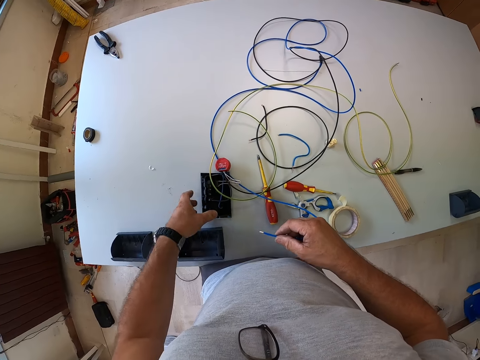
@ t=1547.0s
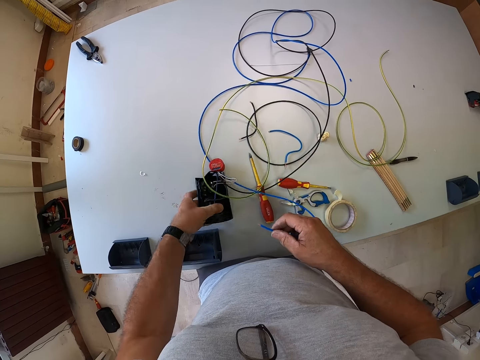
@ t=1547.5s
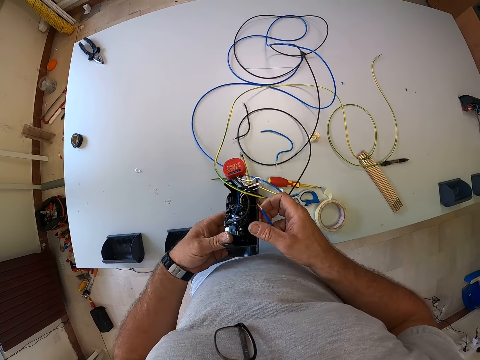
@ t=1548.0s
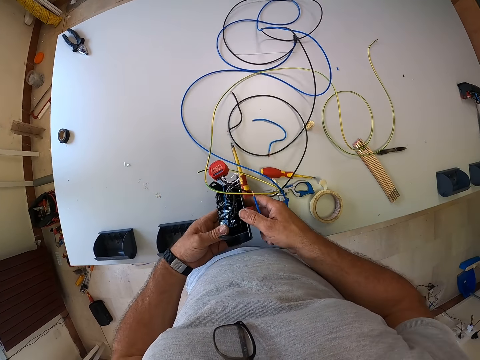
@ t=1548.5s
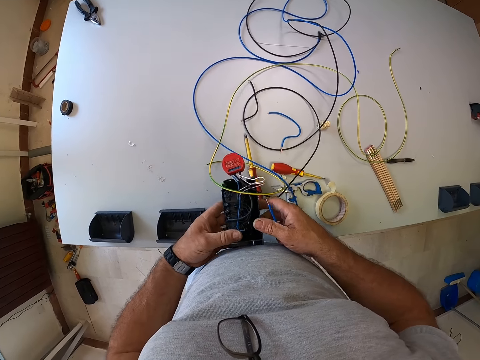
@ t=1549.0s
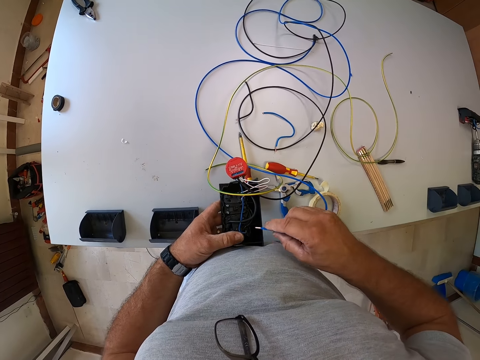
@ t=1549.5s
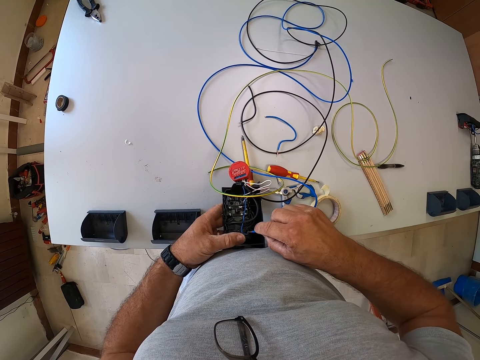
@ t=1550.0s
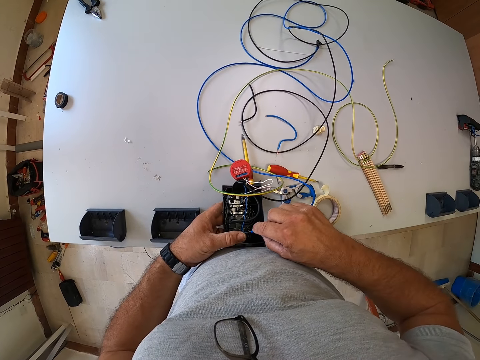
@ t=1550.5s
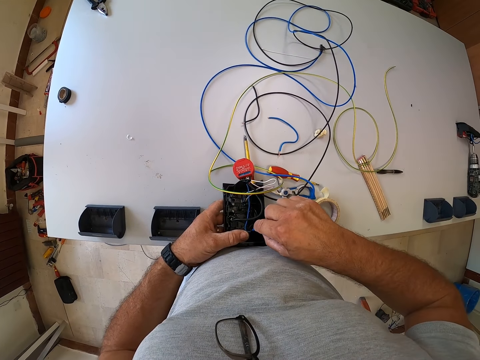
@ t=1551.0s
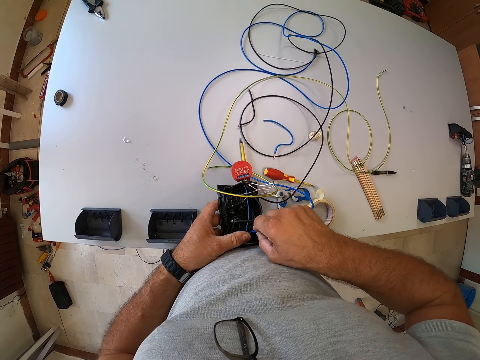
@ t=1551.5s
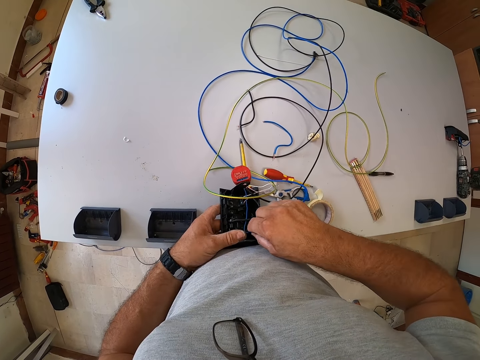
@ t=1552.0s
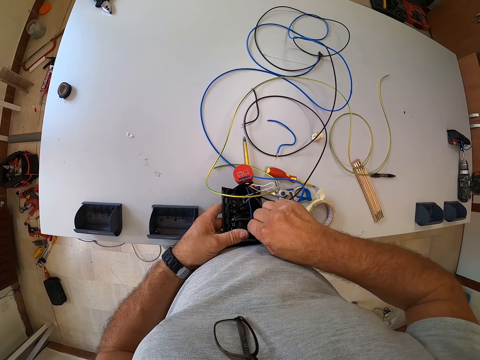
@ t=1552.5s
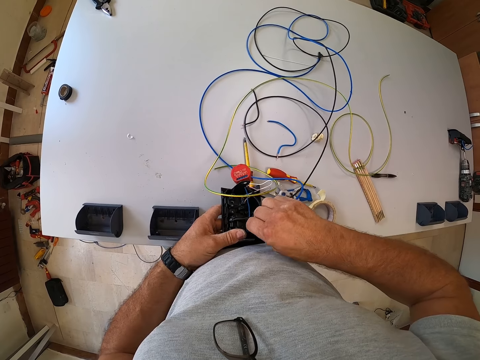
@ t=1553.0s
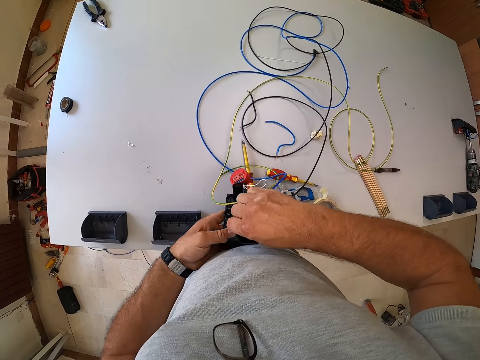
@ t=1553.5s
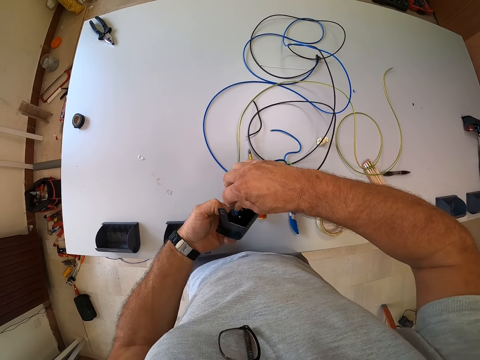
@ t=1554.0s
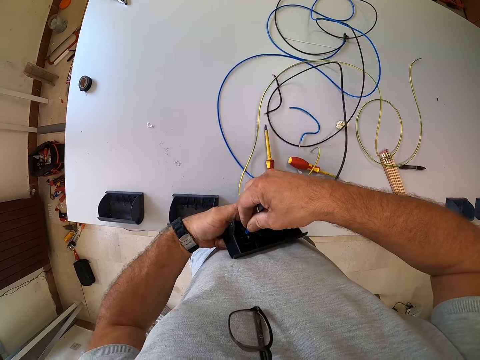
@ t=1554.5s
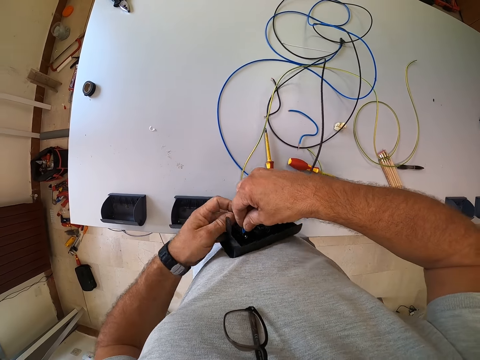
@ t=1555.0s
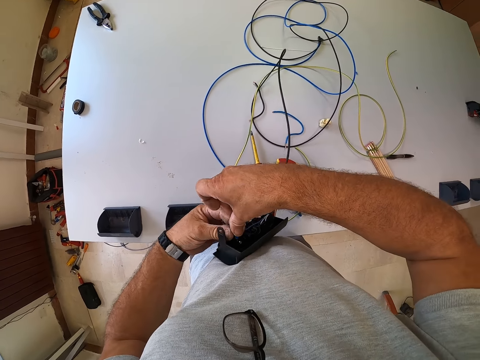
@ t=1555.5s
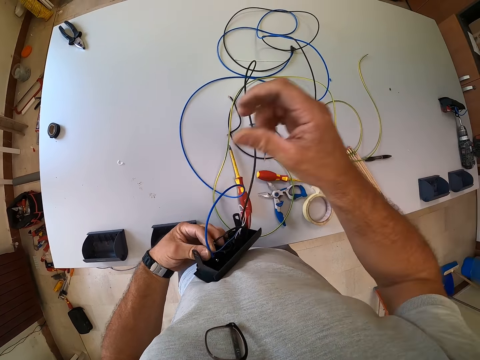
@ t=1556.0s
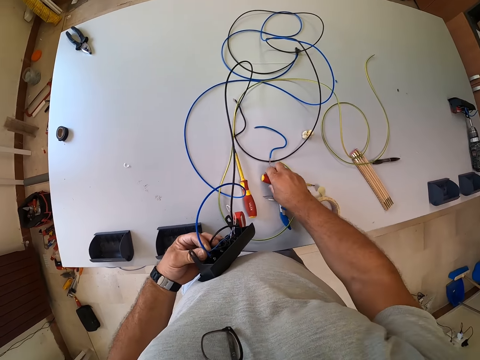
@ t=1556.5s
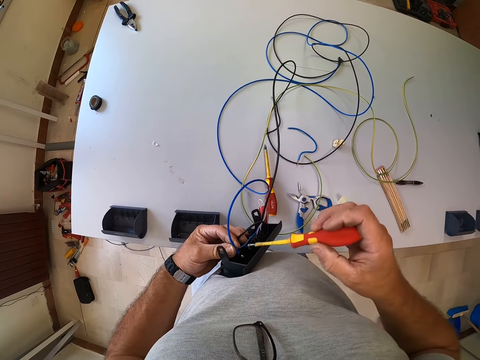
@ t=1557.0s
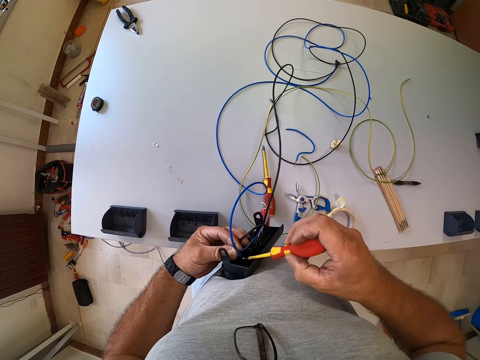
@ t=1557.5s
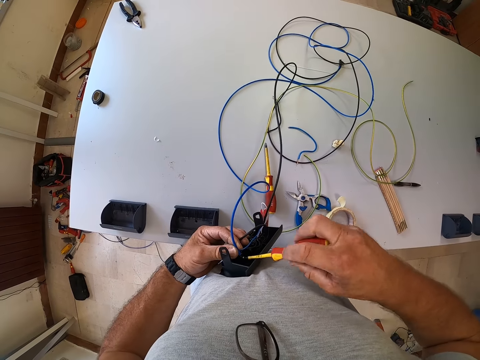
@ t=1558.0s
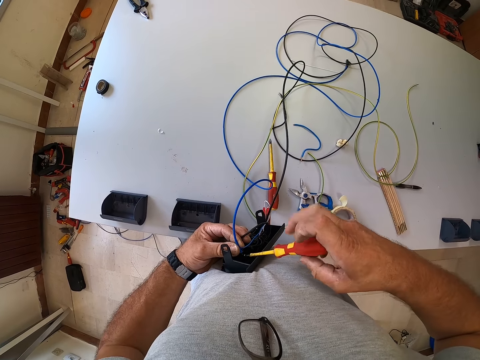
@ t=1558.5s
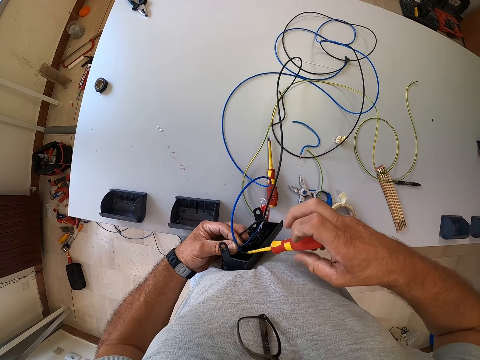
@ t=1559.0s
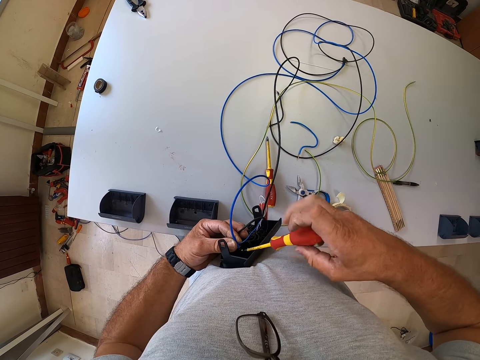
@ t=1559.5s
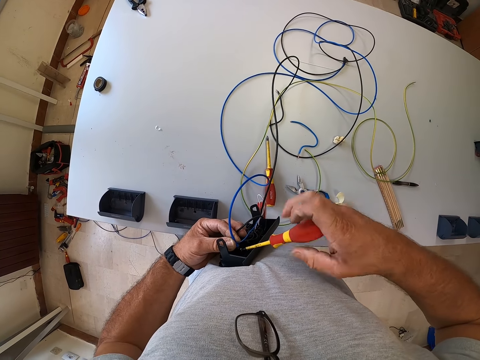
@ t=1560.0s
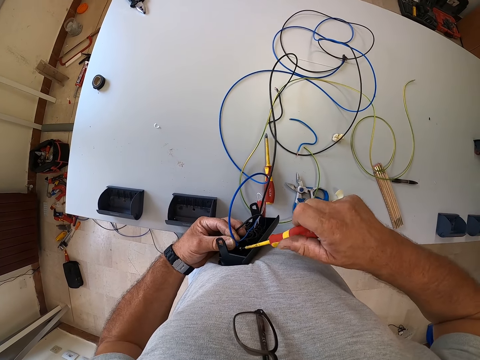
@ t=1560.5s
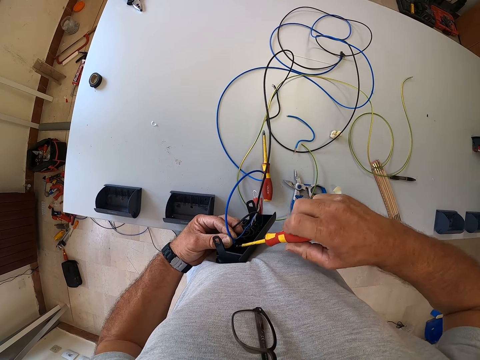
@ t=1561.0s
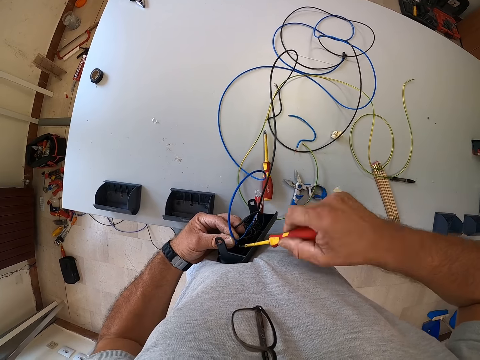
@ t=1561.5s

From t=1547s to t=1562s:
The camera wearer picks up the socket from the table. They fix the wire to the machine. They insert the wire into the socket. They pick up the screwdriver from the table. They tighten the screw on the socket with the screwdriver again.

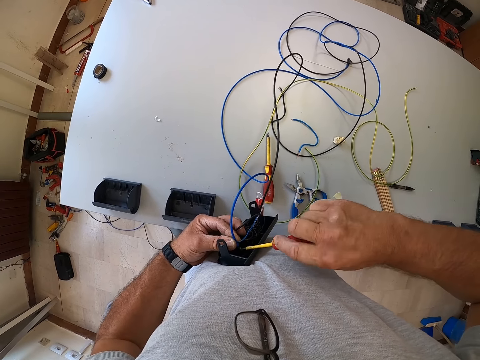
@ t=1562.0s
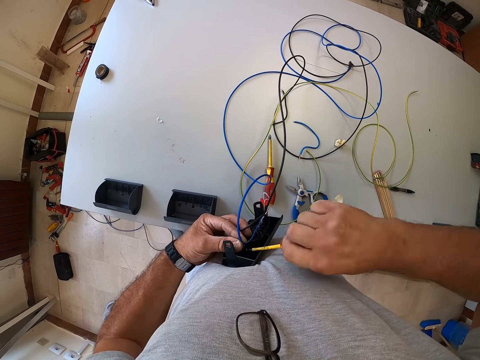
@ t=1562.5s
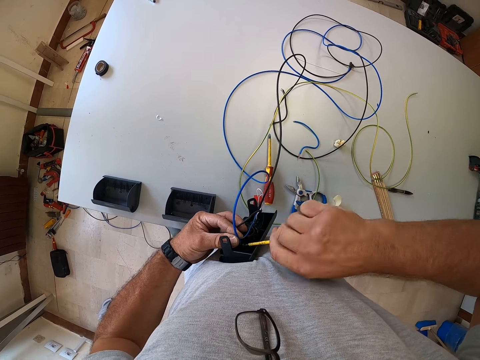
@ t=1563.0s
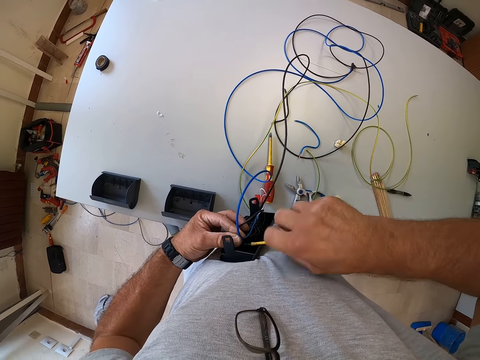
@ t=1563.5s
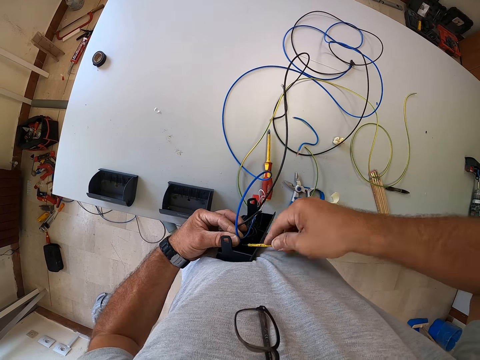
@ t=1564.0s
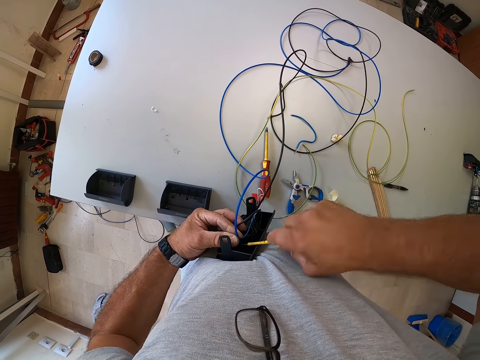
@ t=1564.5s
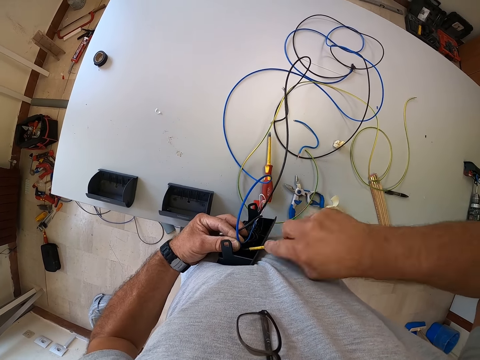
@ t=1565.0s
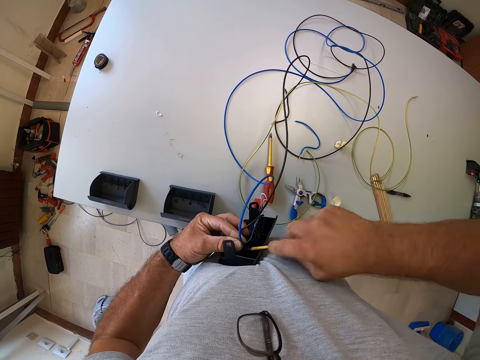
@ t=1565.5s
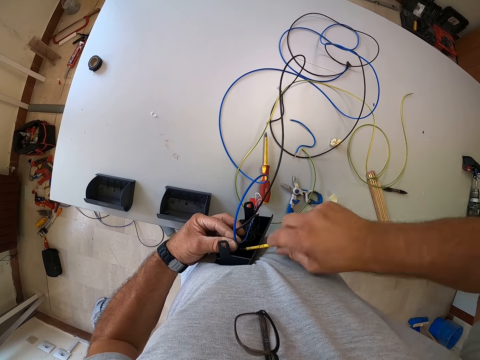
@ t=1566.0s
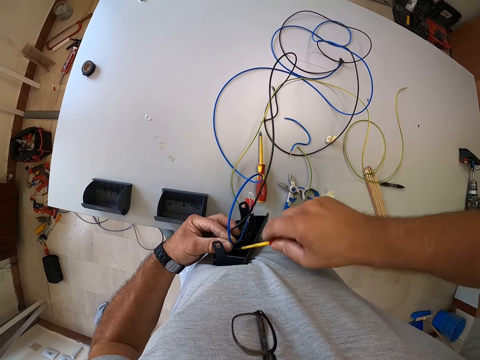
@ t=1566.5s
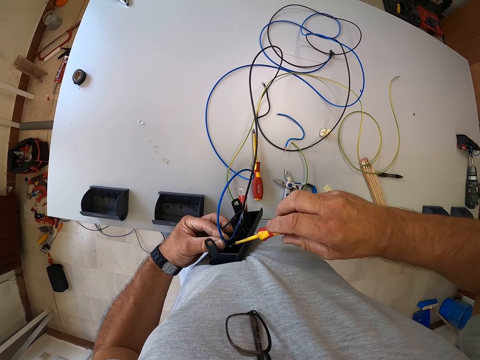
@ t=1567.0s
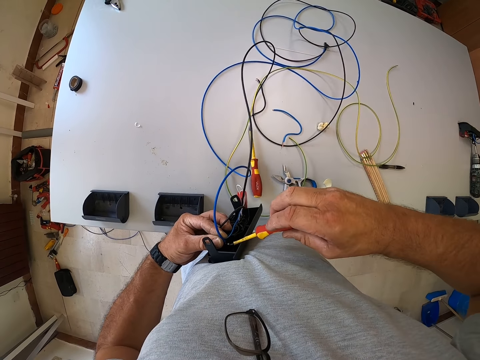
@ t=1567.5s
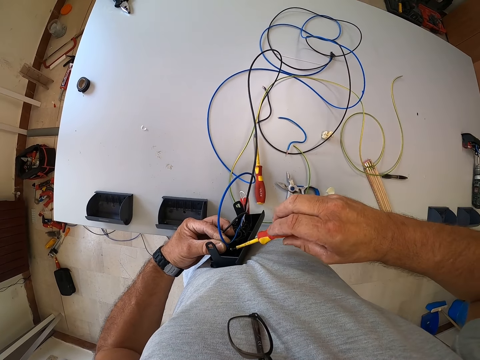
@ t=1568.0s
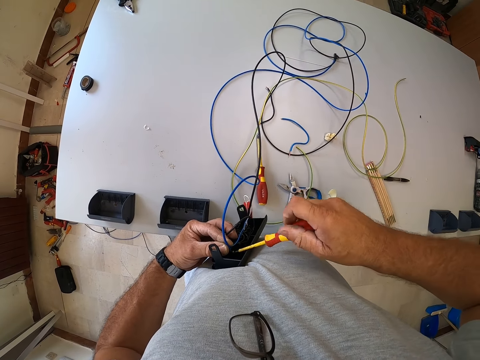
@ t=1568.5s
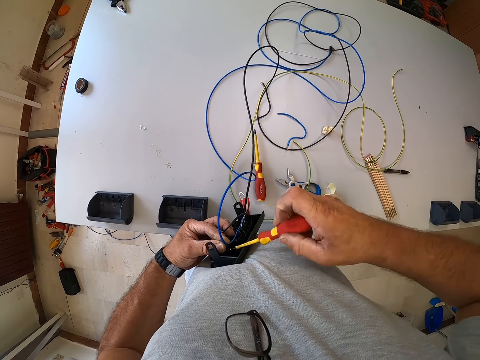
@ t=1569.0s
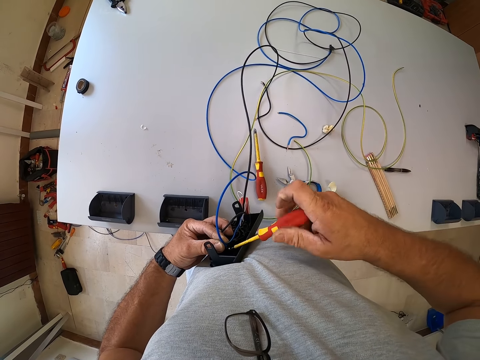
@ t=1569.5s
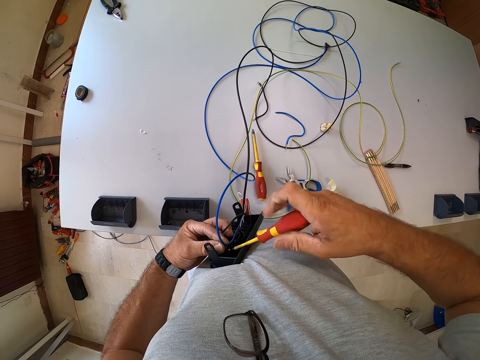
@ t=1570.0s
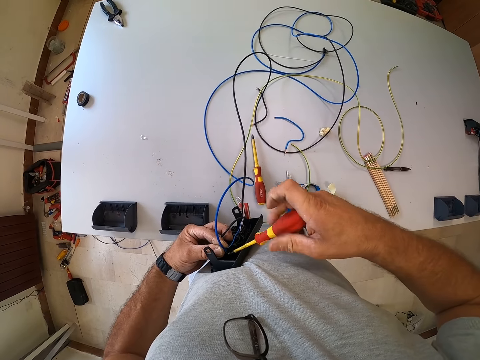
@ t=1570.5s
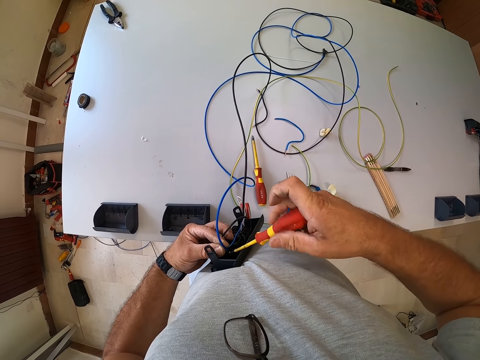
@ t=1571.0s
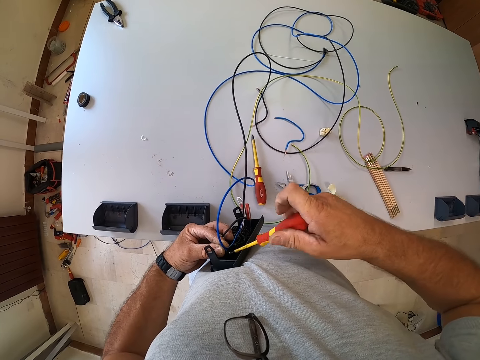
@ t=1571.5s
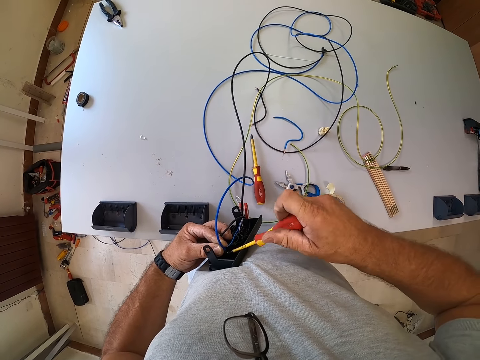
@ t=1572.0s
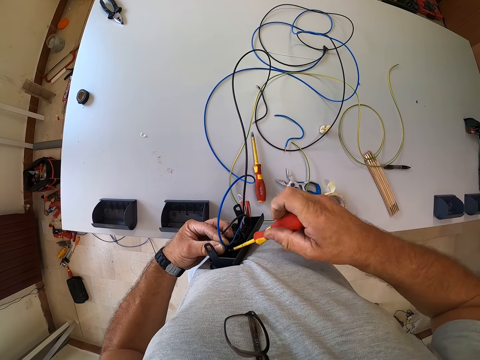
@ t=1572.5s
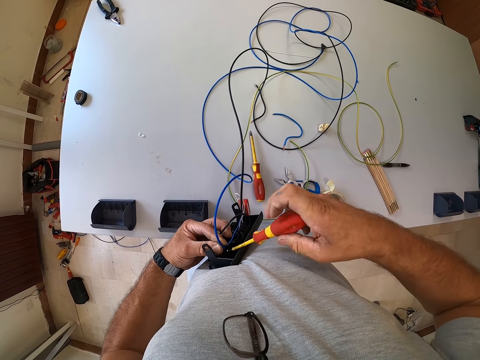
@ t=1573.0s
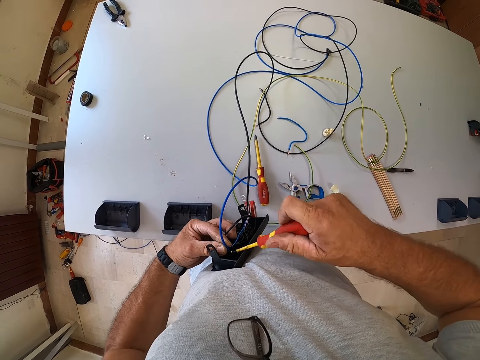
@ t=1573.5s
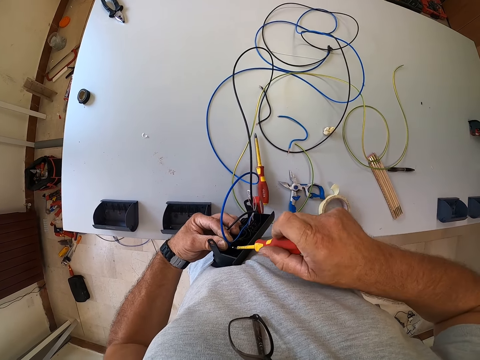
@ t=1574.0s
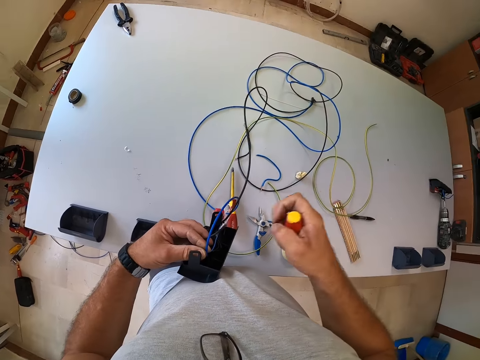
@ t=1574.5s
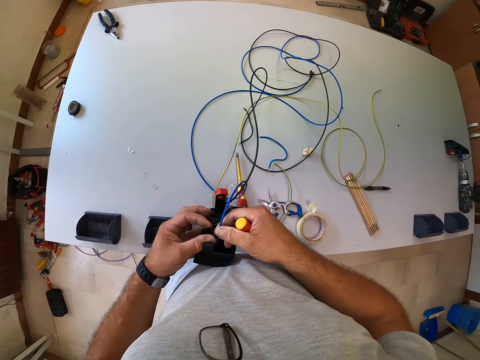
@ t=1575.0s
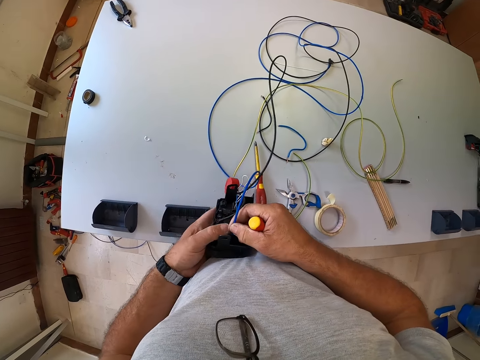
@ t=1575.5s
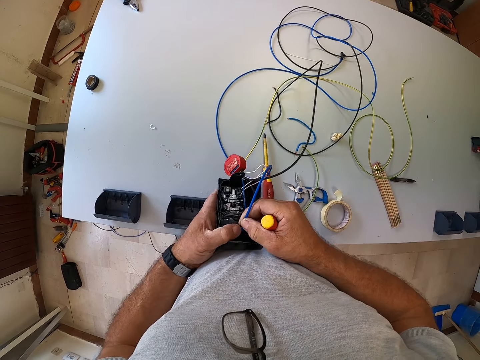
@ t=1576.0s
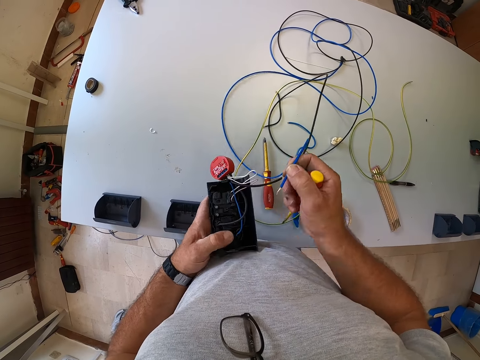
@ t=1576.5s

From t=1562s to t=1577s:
The camera wearer removes the wire from the socket.
